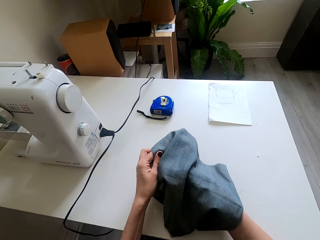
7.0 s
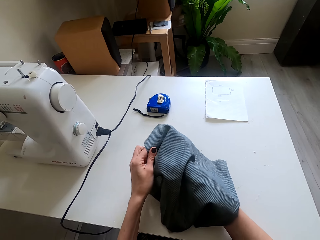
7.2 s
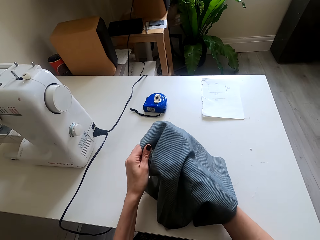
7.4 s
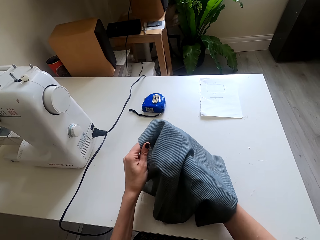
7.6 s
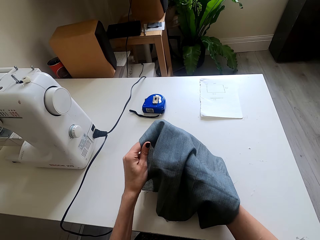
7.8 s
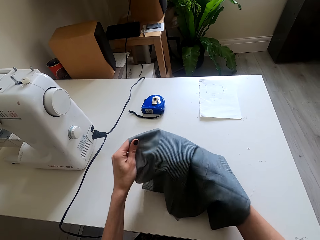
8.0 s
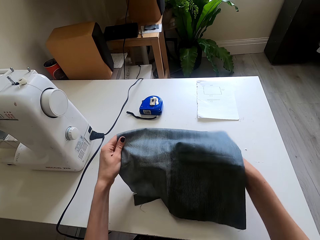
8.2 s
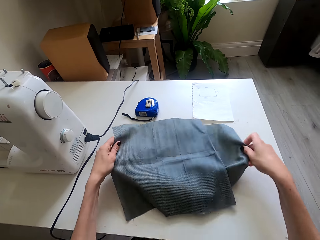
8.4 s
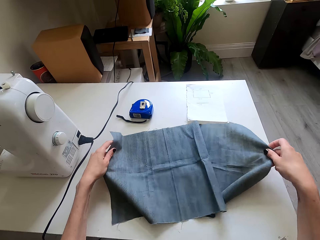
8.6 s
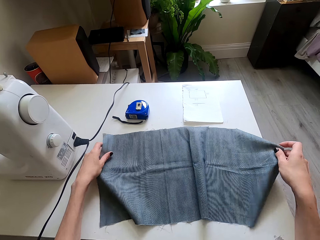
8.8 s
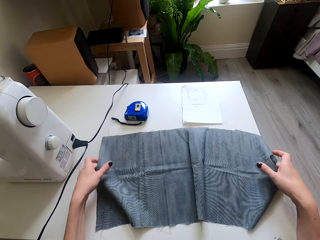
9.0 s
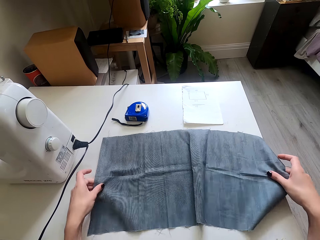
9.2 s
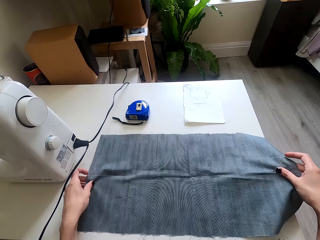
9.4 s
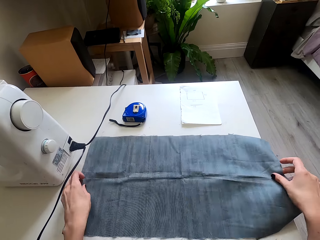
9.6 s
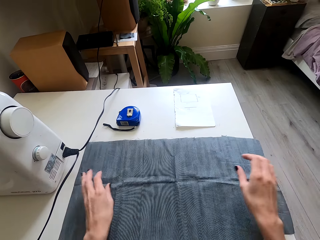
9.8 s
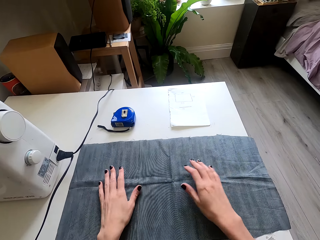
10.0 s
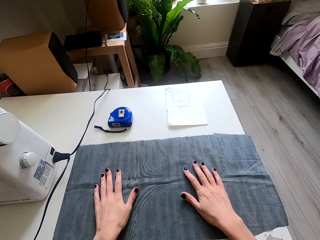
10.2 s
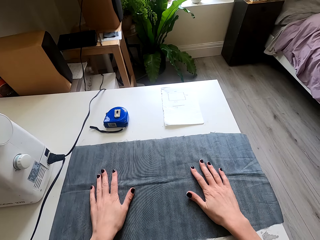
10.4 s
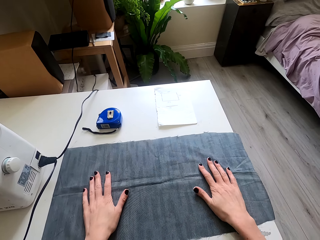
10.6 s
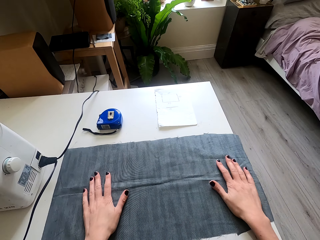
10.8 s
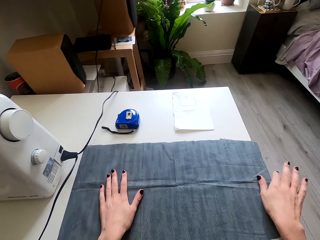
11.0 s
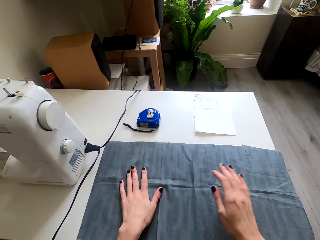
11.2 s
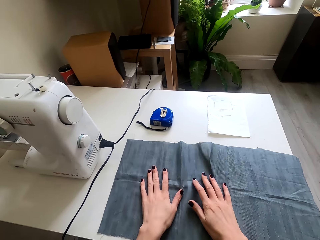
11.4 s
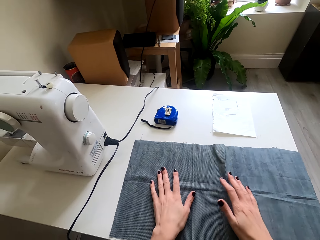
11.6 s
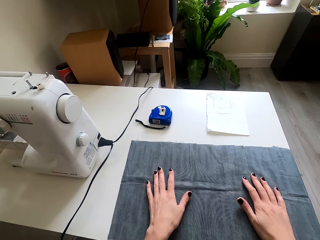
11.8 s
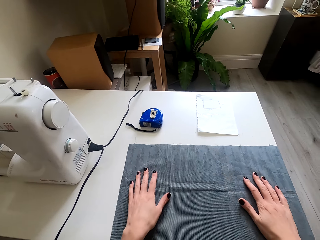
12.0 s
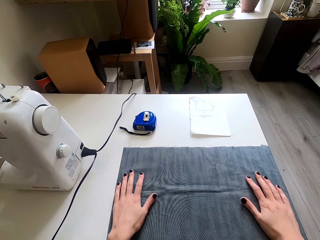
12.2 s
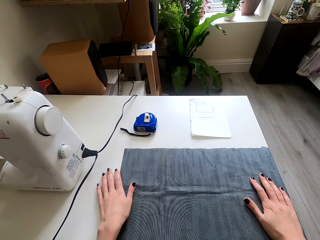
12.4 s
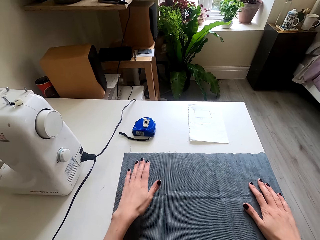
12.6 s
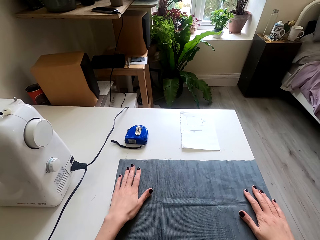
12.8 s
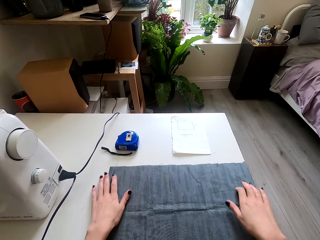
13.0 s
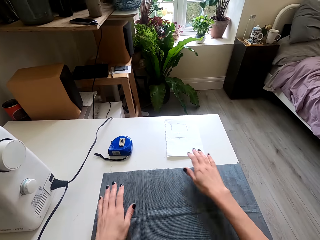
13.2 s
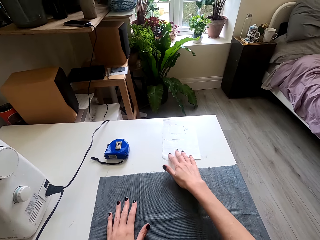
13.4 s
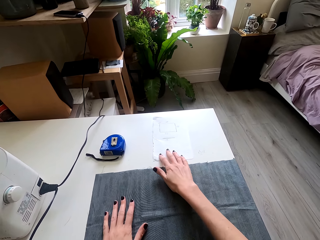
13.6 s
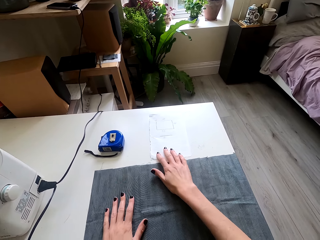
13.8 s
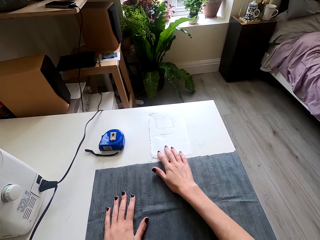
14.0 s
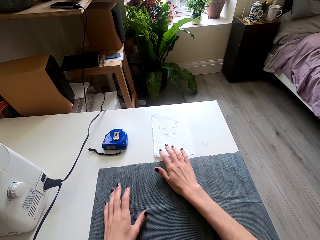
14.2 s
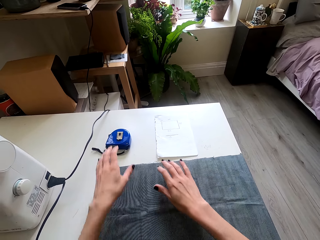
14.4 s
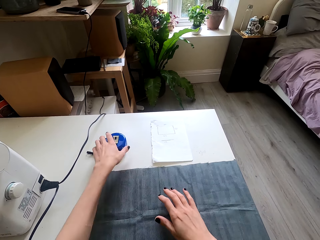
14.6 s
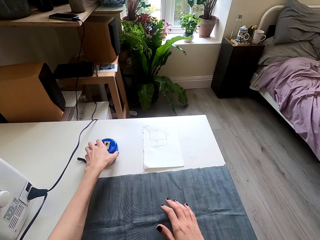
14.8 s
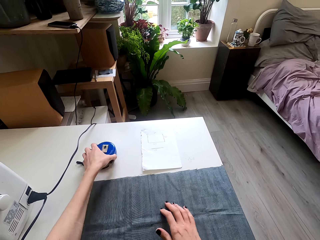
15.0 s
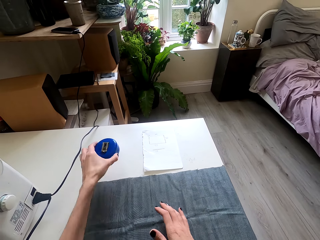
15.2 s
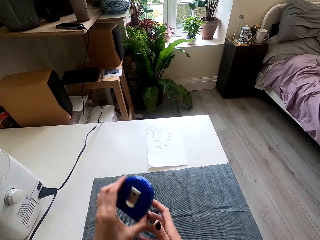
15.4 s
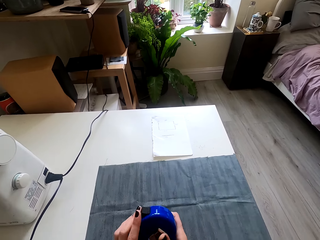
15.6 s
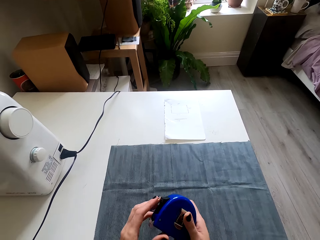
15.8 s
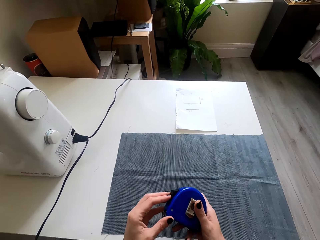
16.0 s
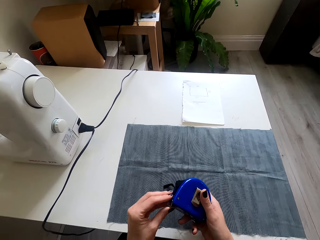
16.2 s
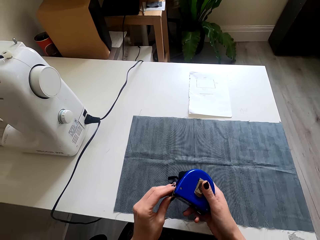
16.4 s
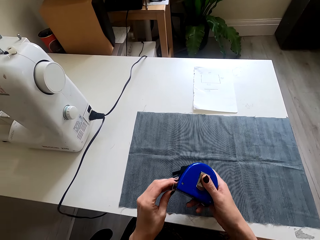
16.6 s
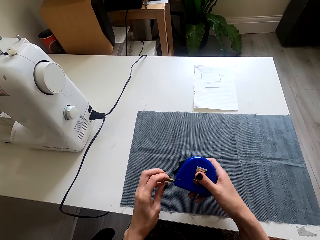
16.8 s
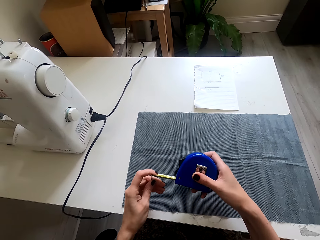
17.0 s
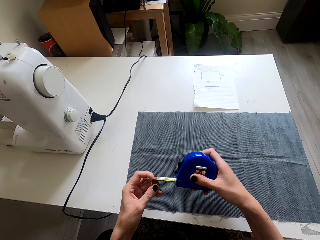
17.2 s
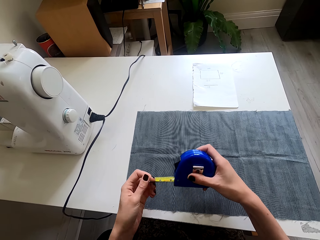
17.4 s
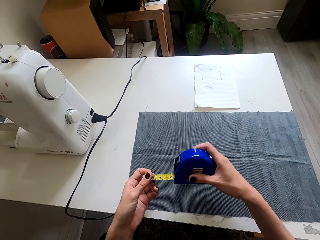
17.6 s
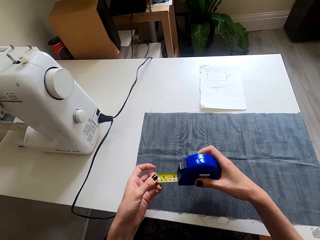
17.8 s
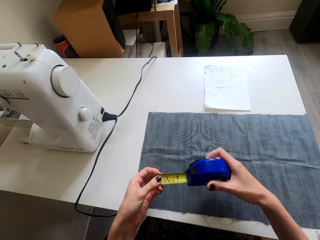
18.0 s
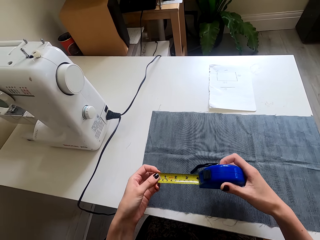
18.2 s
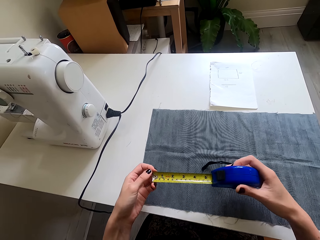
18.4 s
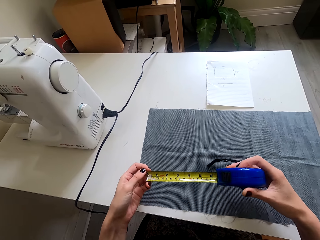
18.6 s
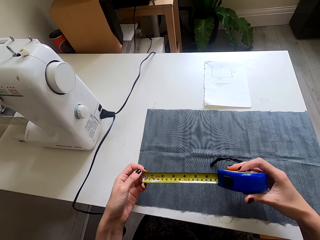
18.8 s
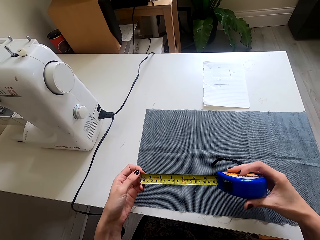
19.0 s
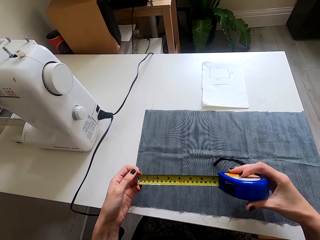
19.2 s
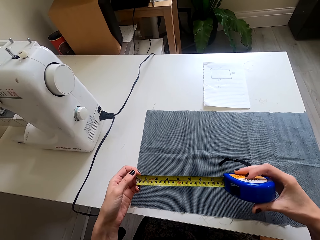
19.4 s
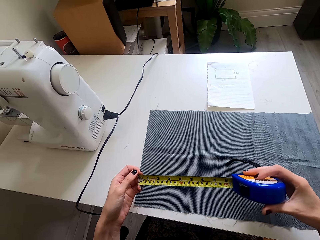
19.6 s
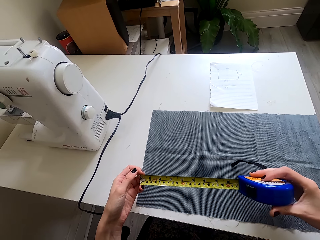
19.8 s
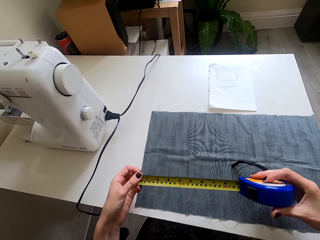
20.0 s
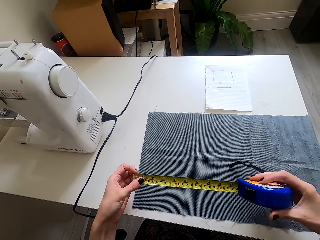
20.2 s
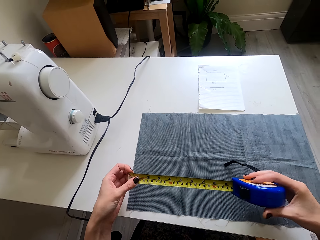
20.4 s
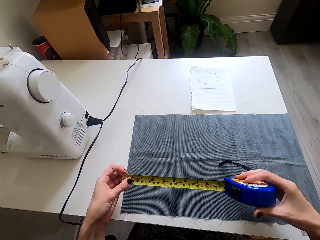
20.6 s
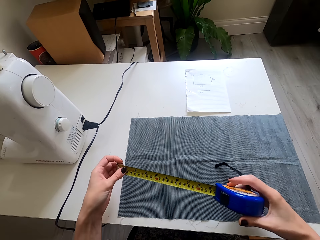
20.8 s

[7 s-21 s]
The camera wearer looks at the cloth. They stretch the cloth, move both hands, and touch the cloth. They pull the cloth. They pick up the tape measure or measuring tape. They lift the tape measure. They look at the tape measure. They pull the tape measure. They open the measuring tape.

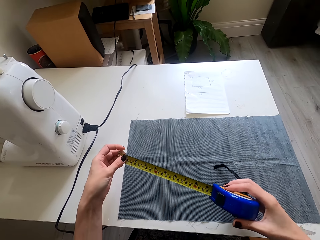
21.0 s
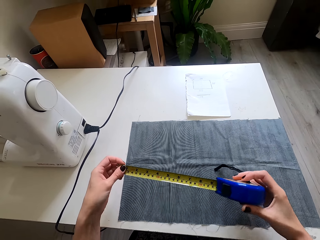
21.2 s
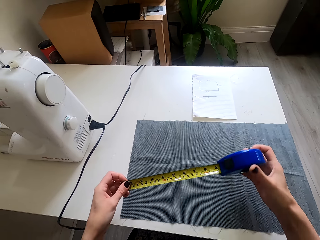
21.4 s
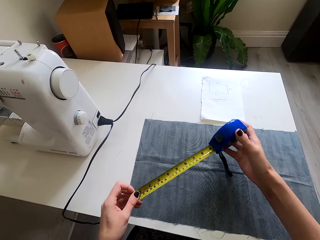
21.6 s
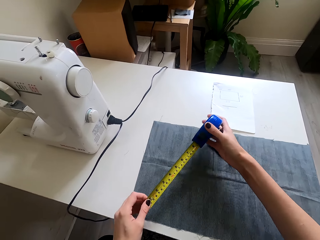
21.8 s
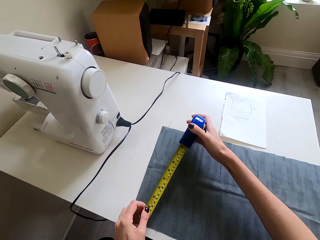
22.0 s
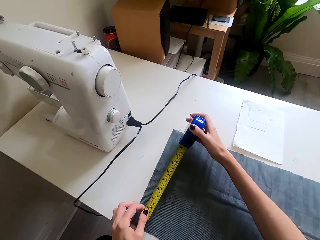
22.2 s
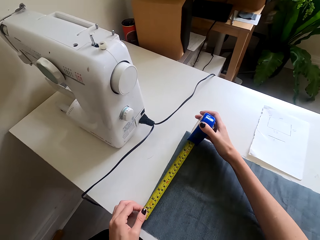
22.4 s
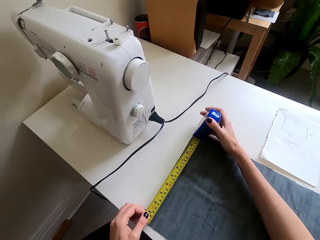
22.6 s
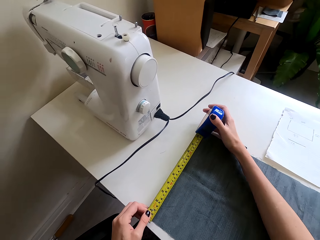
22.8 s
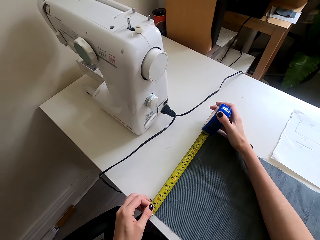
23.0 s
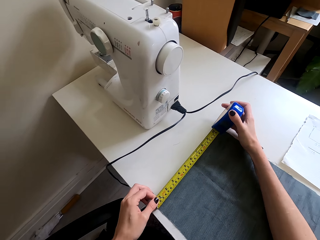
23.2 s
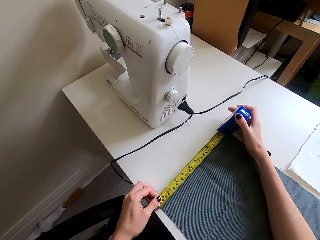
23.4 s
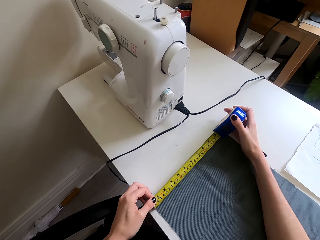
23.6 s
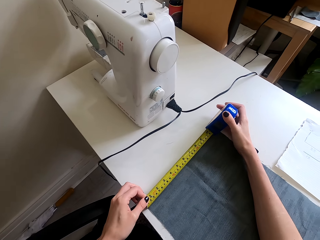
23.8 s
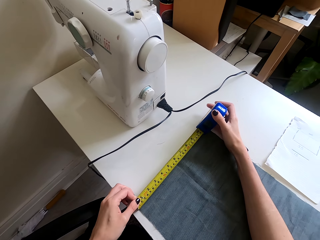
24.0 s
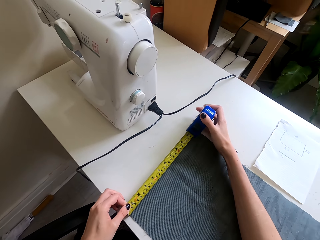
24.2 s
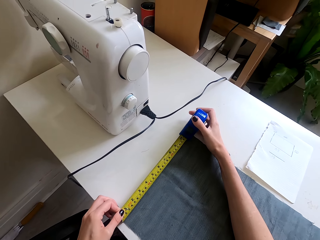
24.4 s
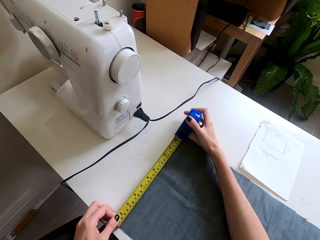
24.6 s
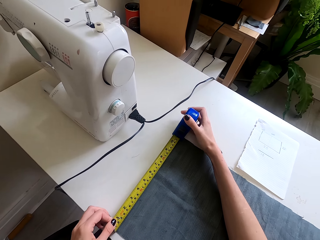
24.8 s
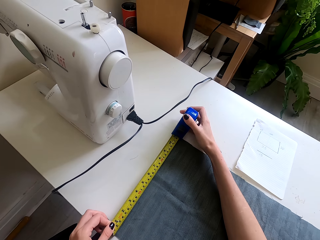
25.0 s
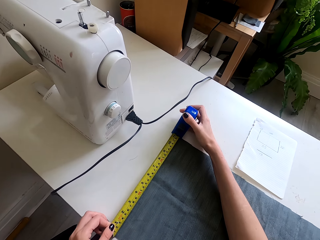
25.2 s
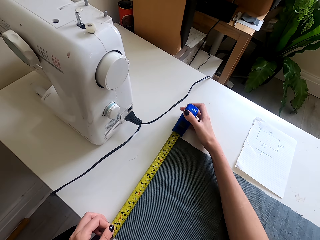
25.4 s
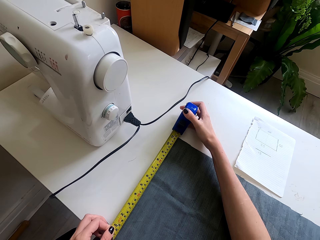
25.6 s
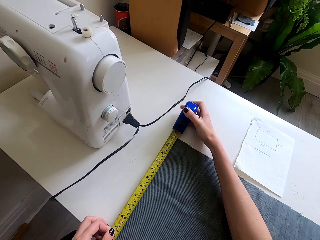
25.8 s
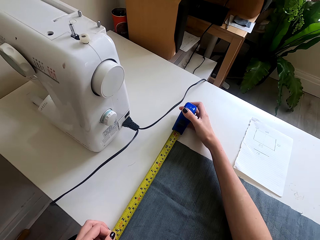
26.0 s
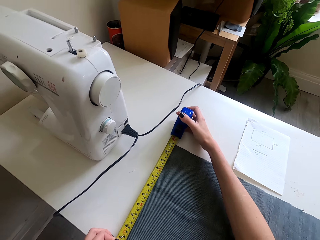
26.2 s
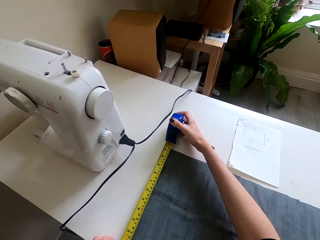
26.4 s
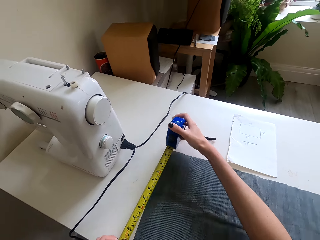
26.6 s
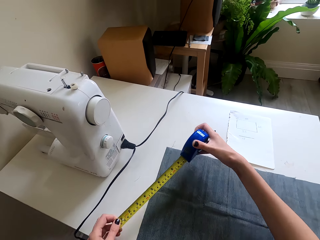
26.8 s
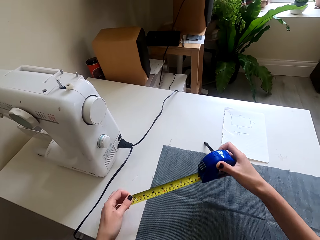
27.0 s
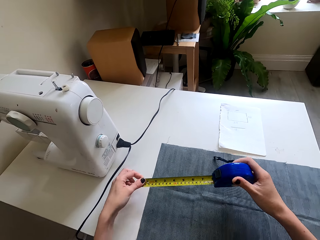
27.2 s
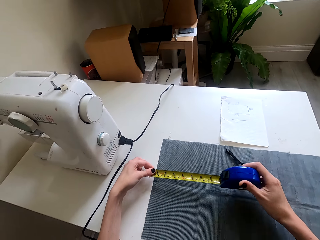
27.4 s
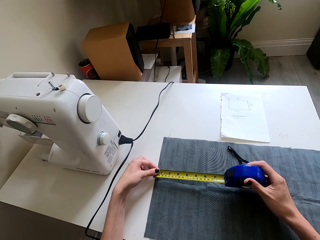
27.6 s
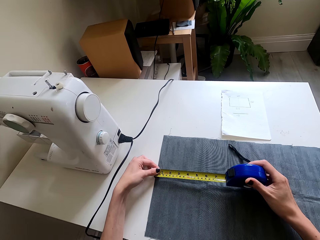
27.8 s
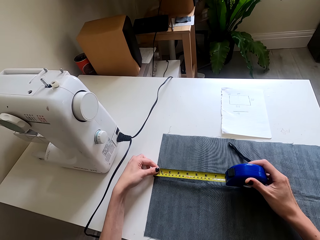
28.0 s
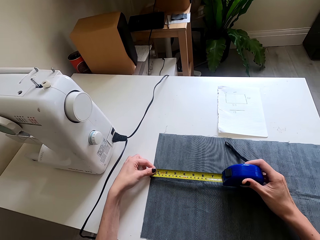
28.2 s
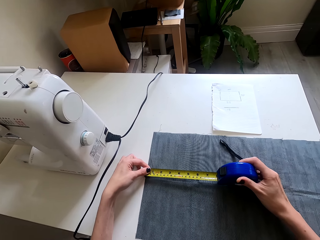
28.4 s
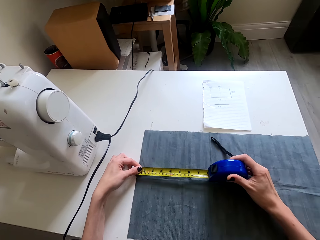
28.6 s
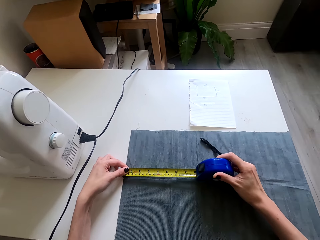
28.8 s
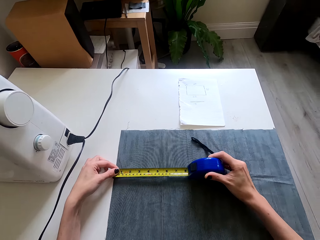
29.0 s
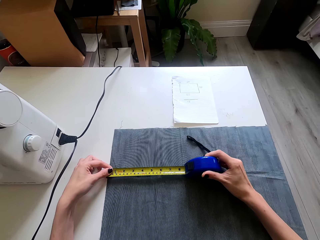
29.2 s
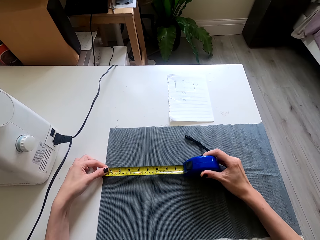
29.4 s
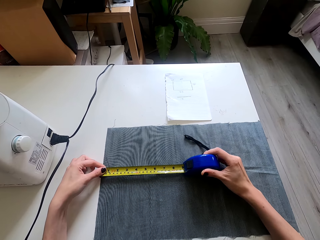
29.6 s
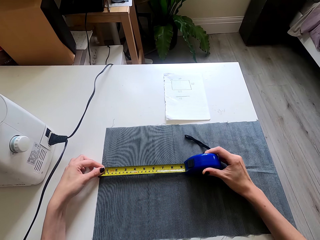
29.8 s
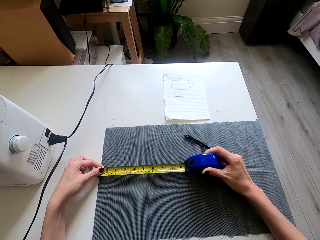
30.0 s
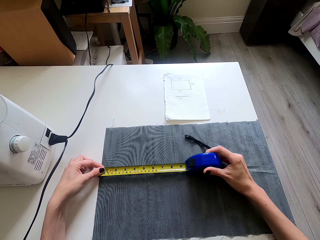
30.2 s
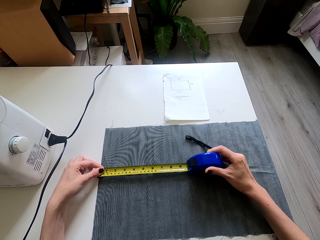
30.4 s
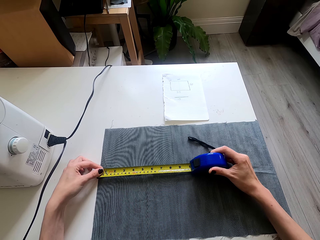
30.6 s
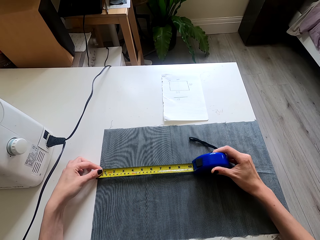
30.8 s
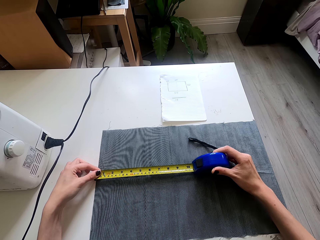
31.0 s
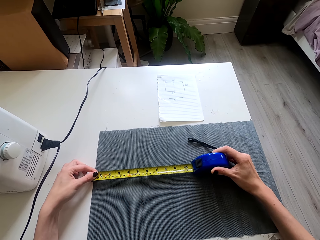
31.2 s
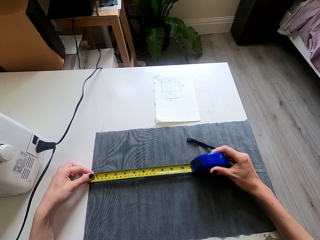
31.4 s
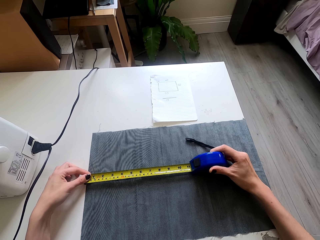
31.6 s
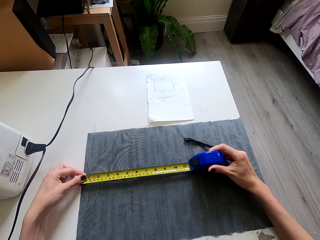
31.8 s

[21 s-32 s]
The camera wearer turns the tape measure. They place the tape measure on the cloth. They measure the piece of cloth. They look at the tape measure. They pull the tape measure, lift the tape measure, and place the tape measure on the cloth. They pull the cloth.
